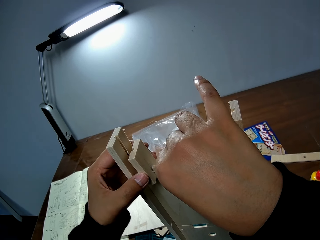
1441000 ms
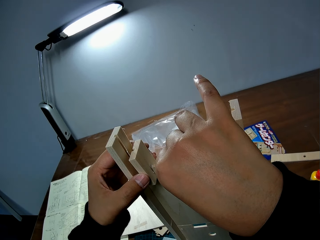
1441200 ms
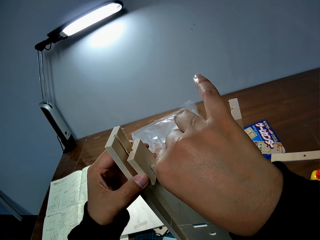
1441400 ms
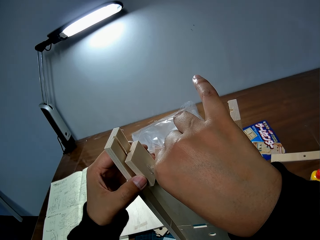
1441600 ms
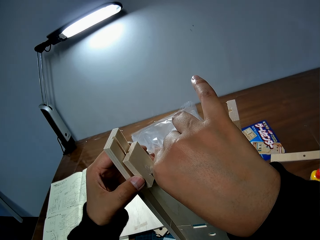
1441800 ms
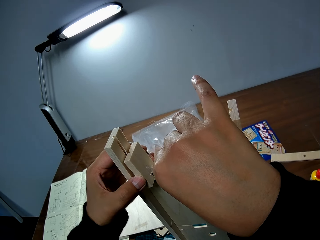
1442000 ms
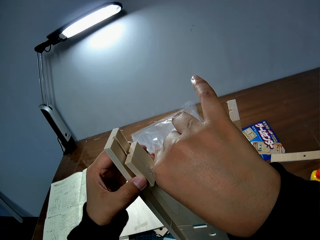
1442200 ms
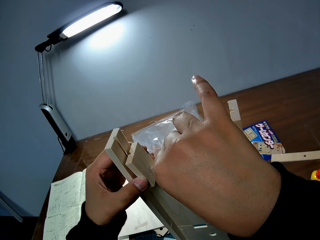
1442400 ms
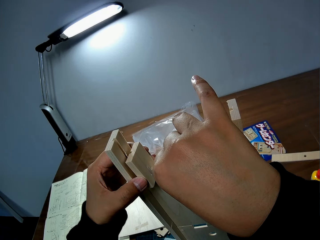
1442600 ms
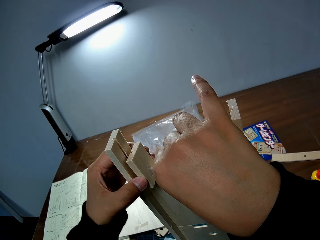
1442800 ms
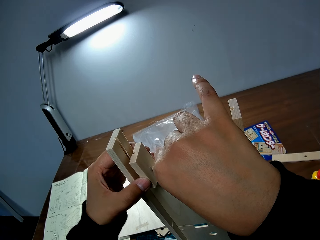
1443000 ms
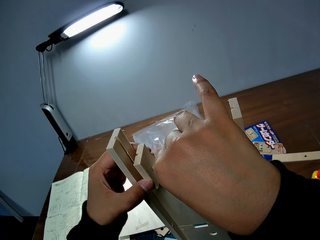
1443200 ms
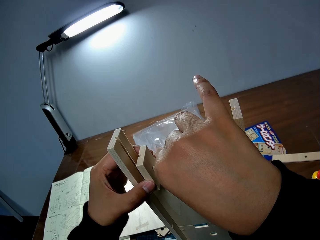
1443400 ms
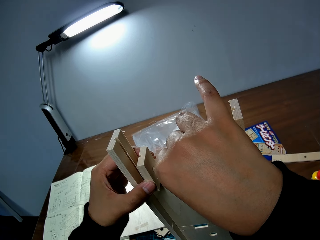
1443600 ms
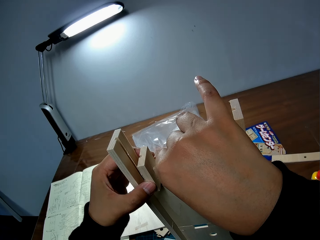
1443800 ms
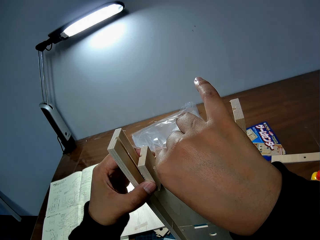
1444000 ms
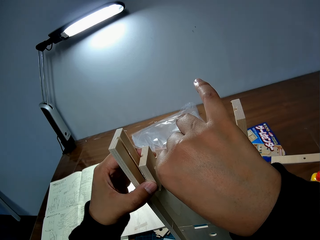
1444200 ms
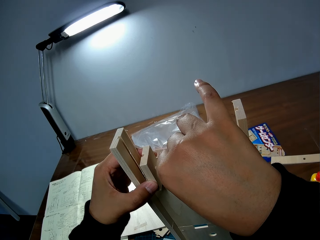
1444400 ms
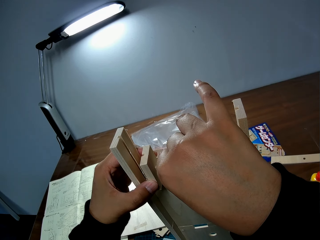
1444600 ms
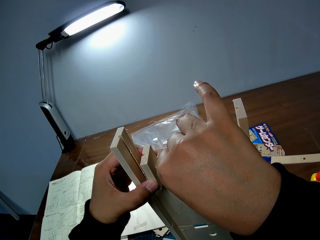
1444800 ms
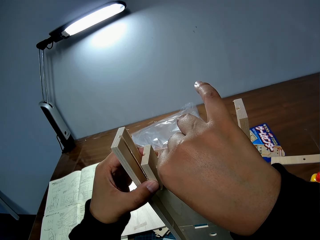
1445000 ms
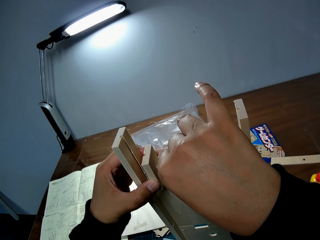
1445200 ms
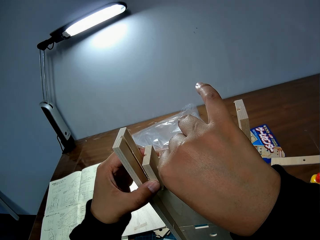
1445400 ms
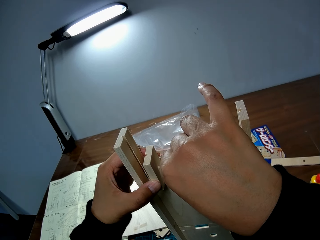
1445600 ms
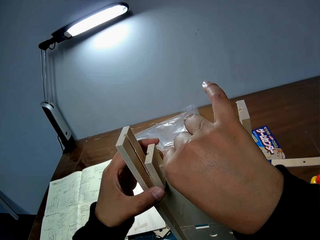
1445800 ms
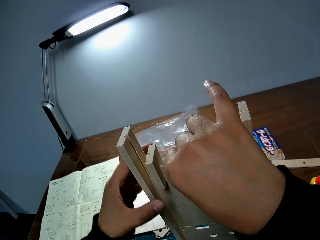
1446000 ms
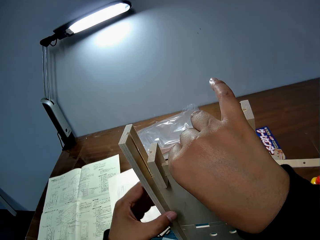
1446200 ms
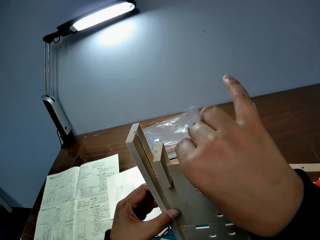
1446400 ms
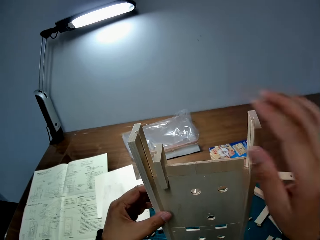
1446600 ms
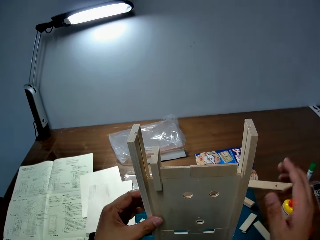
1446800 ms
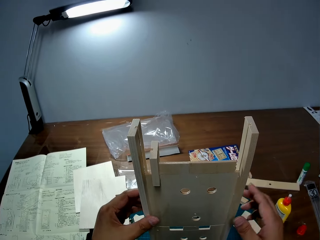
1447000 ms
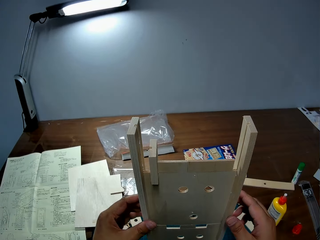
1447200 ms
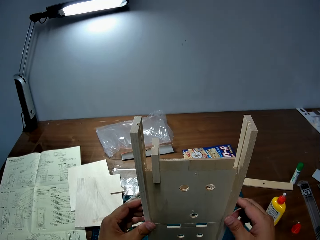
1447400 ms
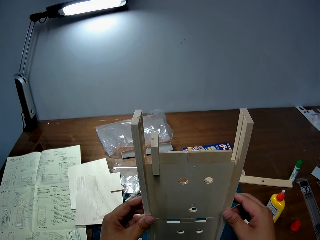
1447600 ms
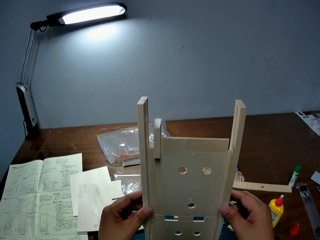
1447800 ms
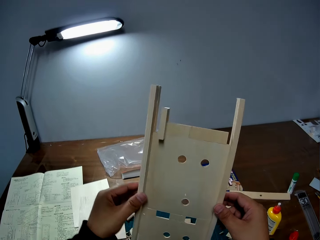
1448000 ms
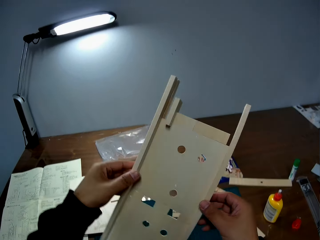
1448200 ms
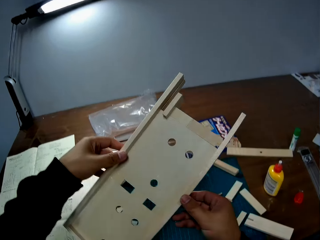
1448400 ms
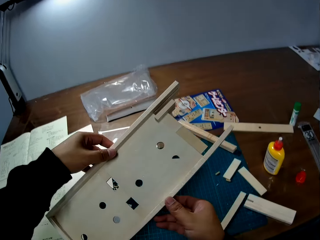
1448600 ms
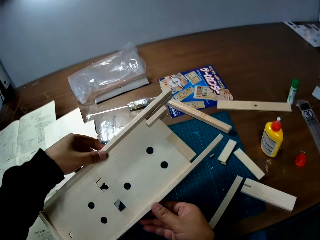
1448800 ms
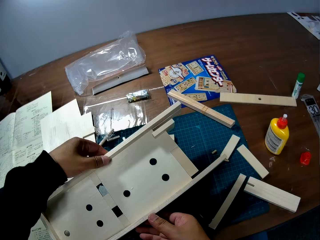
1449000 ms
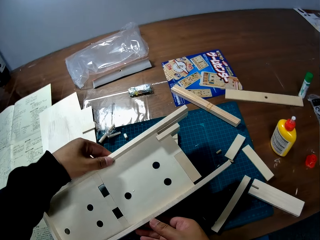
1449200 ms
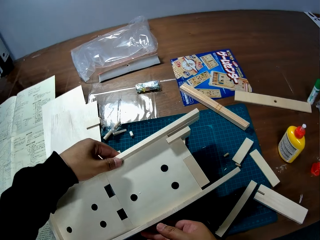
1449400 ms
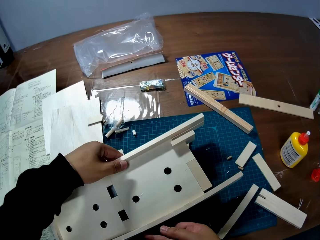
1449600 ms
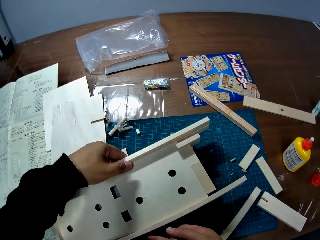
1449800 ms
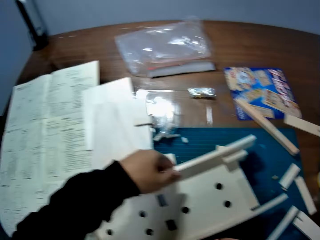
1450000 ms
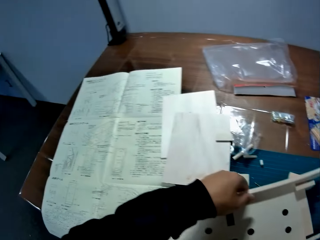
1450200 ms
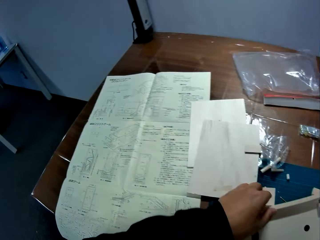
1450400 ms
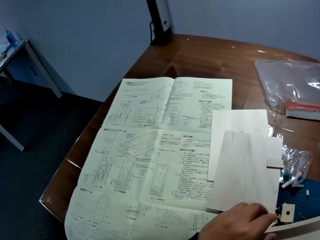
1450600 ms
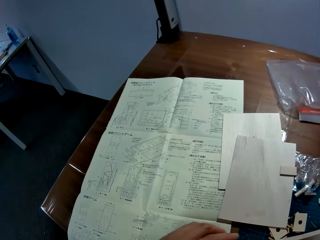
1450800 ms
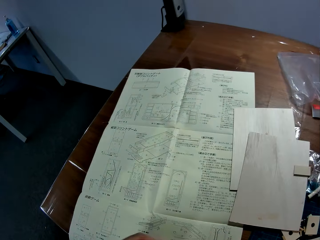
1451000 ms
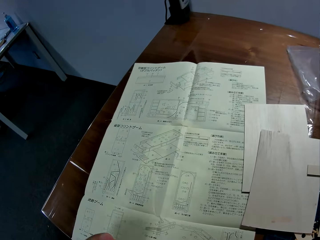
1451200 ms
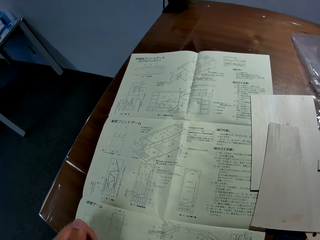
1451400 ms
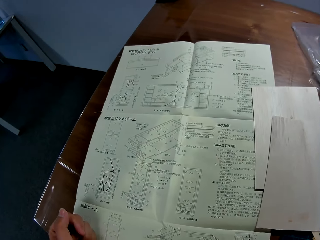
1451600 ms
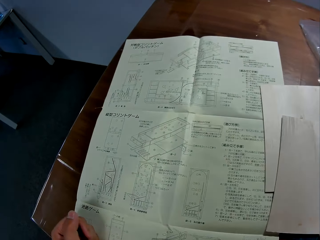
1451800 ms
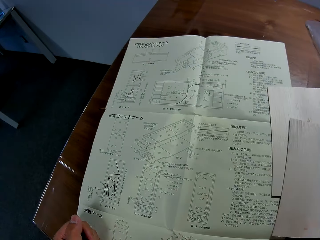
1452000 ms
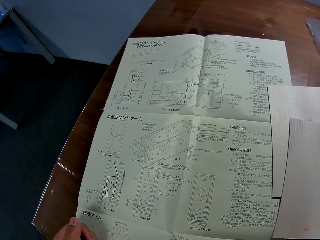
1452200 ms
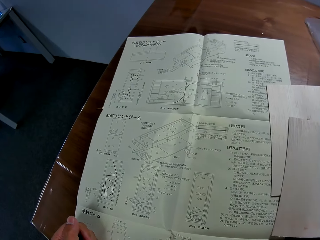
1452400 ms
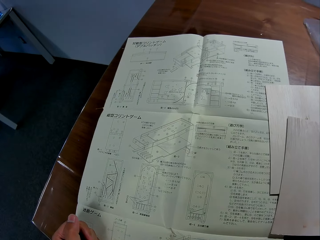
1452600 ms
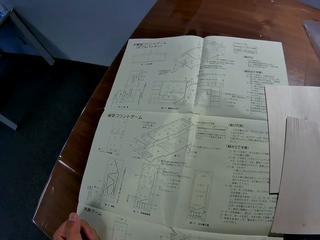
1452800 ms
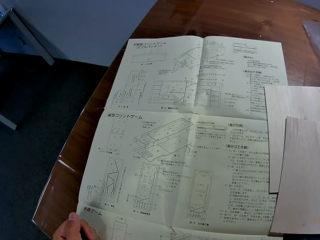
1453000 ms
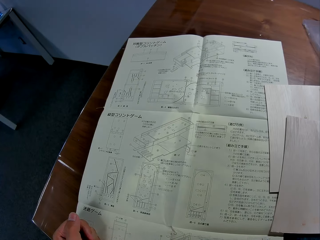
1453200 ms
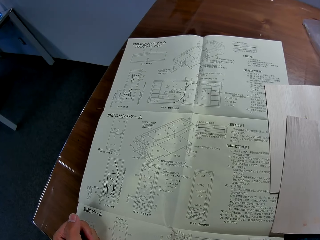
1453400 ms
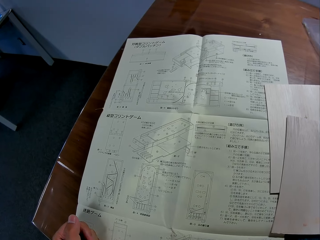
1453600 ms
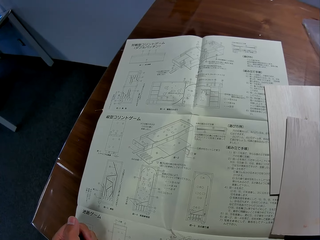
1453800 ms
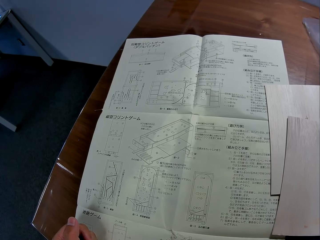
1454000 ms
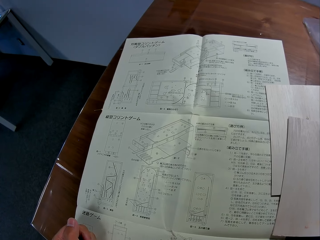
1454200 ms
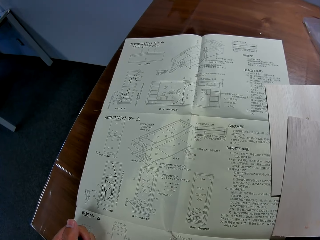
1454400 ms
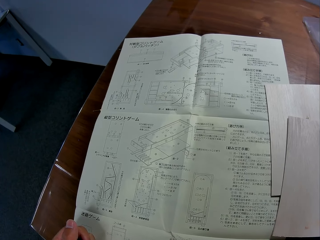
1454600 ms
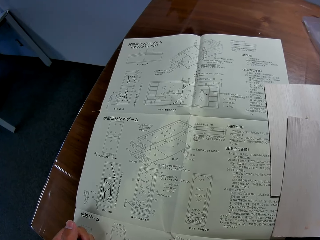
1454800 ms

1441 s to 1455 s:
The camera wearer attaches the piece of wood in his left hand to the wooden mechanical model. He holds the wooden mechanical model with both hands. He places the wooden mechanical model down on the table. He stares at the blueprint on the table.

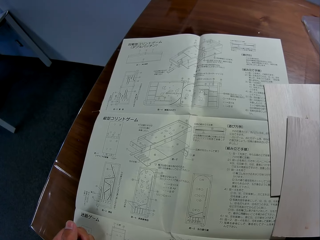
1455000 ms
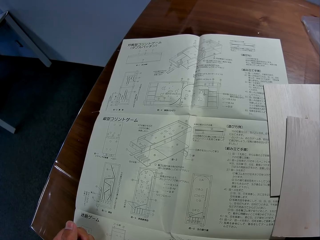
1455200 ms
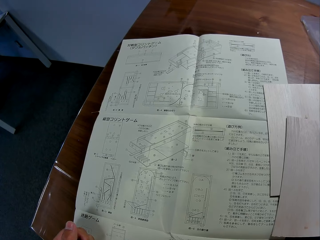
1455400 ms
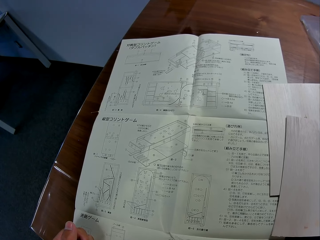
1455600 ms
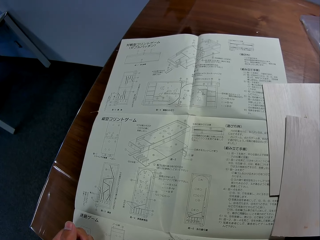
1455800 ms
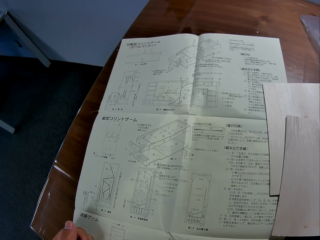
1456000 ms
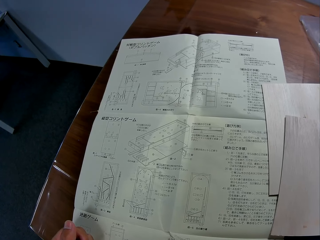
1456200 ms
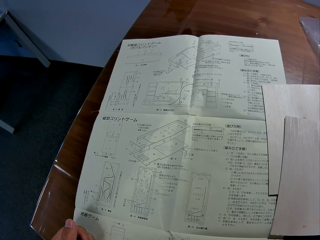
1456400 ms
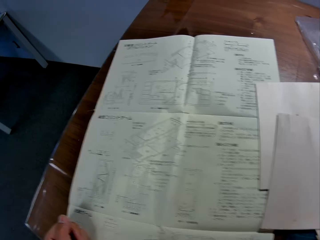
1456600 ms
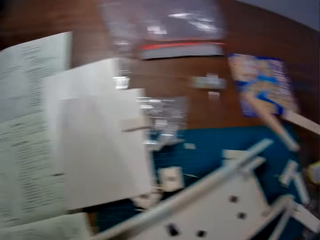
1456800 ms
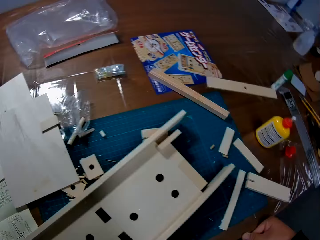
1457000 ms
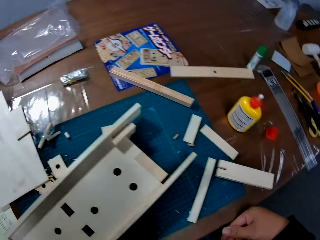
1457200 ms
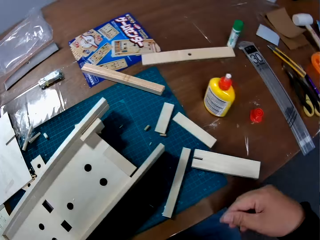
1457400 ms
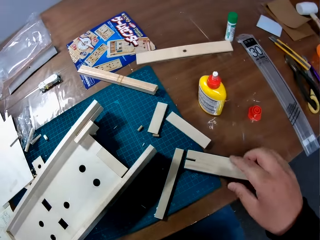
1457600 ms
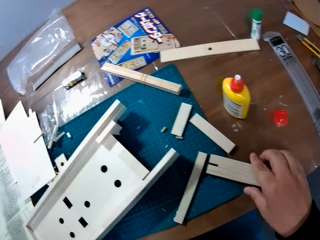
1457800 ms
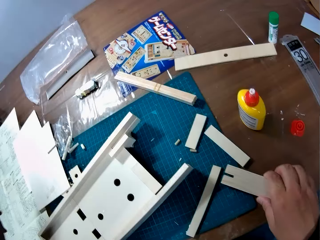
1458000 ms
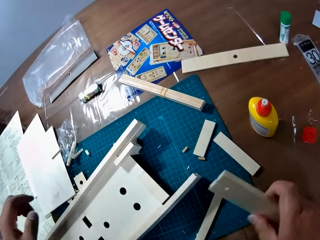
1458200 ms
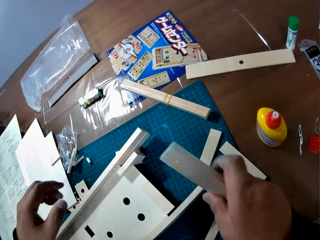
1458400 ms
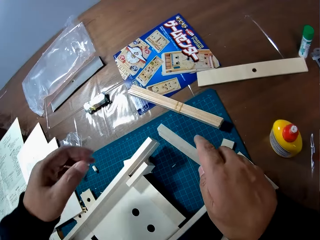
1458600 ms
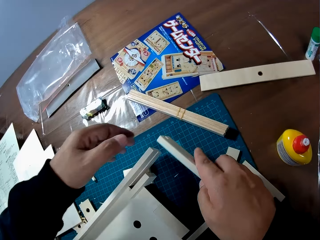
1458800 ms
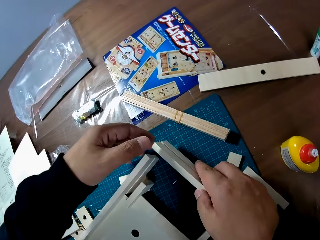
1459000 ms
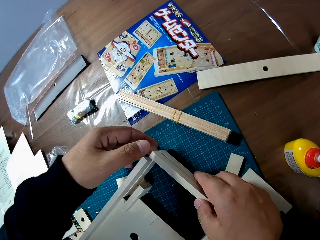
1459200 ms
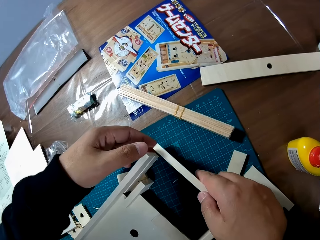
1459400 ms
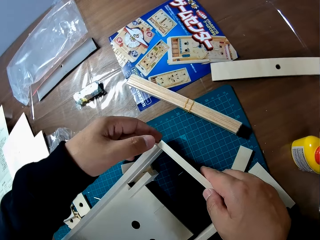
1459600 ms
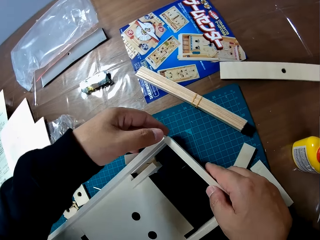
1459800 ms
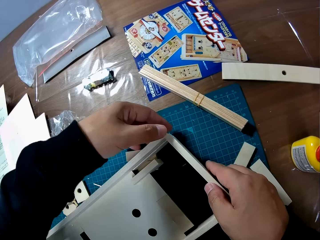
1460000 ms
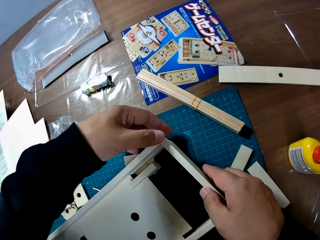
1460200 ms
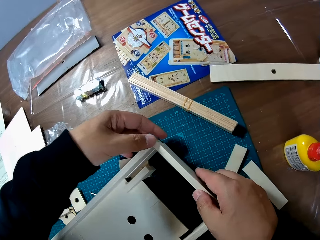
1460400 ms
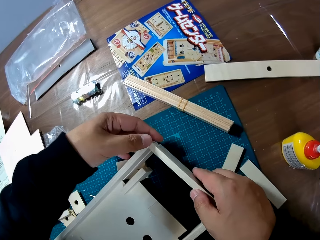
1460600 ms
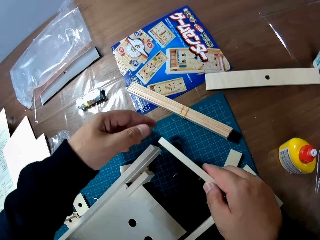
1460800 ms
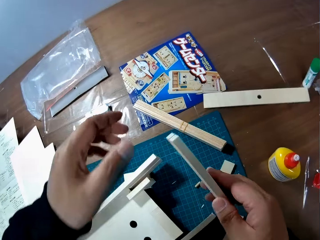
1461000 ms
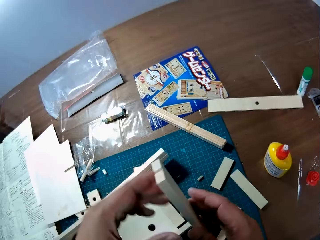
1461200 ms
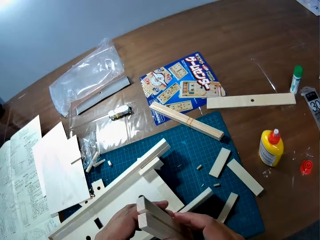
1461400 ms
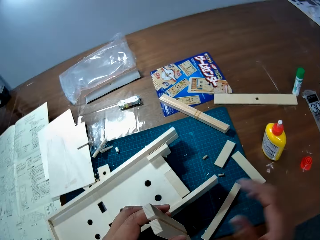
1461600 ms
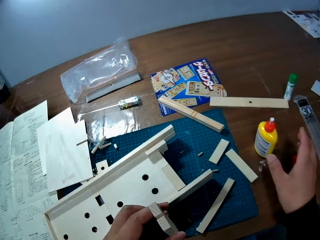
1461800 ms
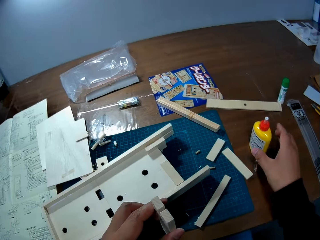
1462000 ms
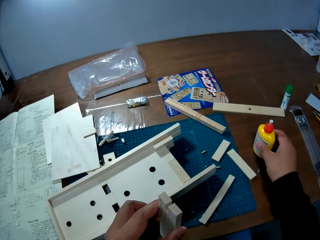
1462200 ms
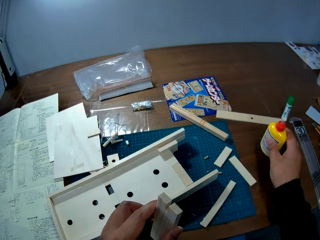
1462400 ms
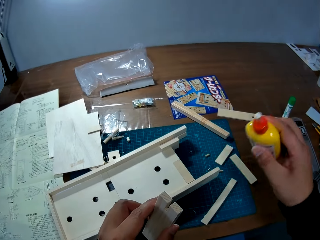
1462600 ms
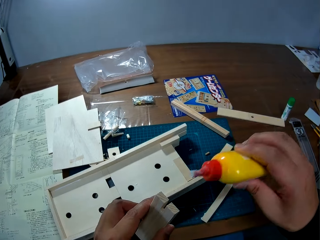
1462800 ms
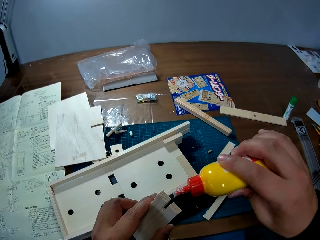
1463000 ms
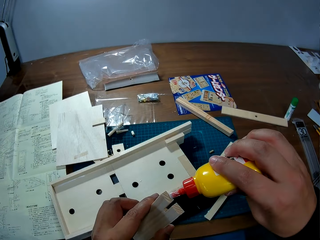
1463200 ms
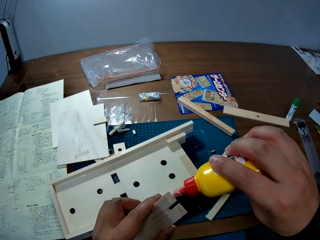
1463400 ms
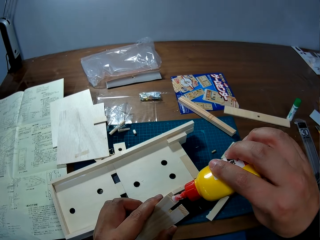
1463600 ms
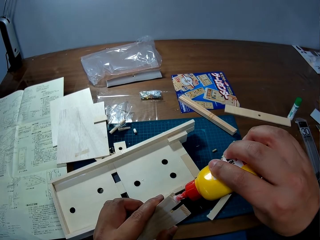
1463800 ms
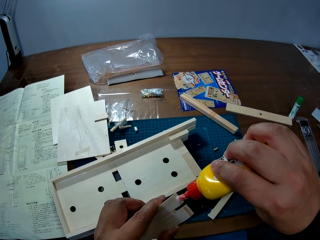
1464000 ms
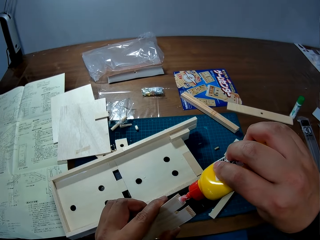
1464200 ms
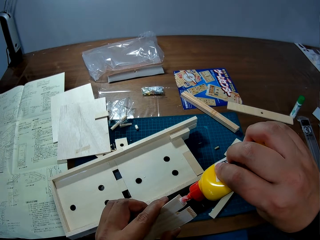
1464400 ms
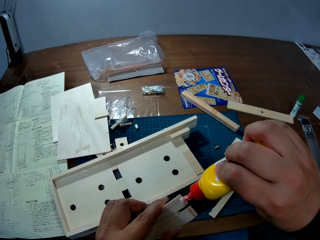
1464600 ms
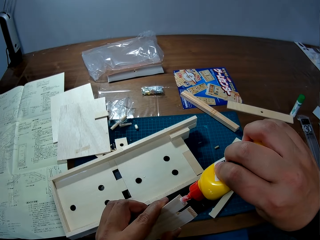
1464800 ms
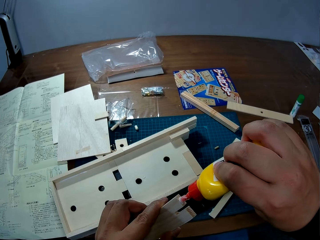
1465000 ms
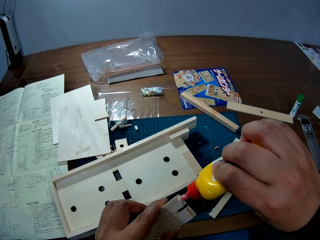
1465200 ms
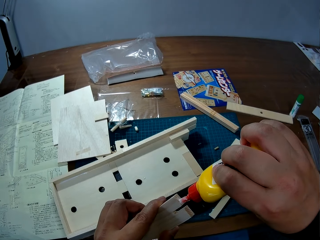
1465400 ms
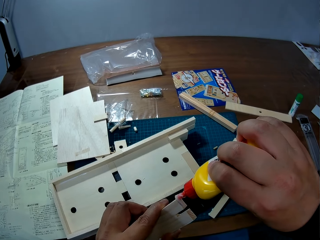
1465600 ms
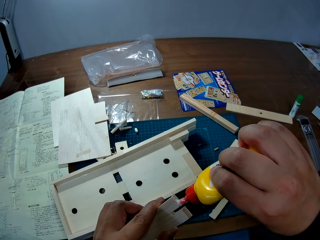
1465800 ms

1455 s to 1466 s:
The camera wearer picks up a piece of wood from the table with his right hand. He fixes the piece of wood to the wooden mechanical model. He passes the piece of wood from his right hand to his left hand. He picks up the bottle of glue from the table with his right hand. He applies glue to the piece of wood in his left hand.
